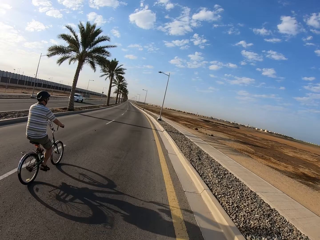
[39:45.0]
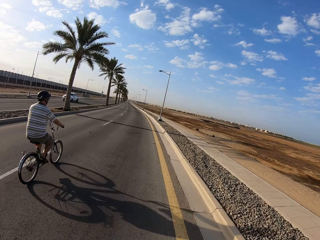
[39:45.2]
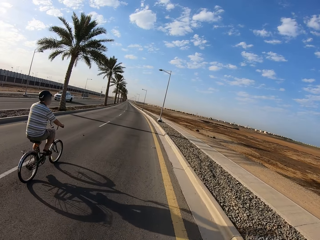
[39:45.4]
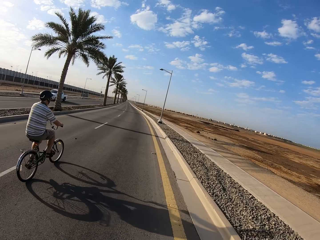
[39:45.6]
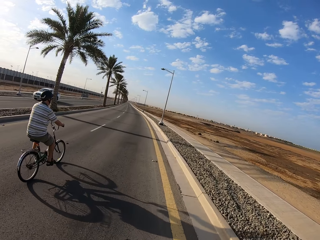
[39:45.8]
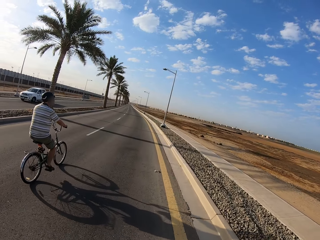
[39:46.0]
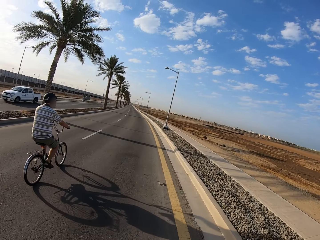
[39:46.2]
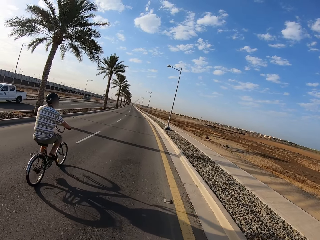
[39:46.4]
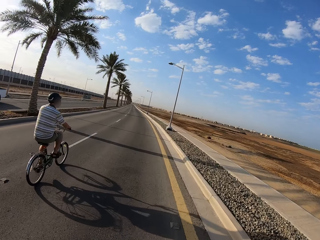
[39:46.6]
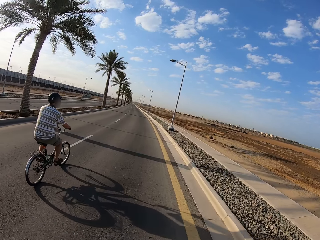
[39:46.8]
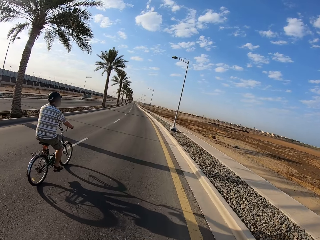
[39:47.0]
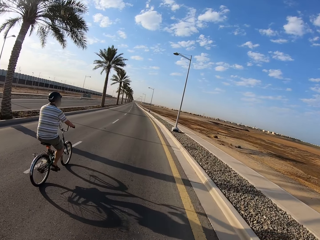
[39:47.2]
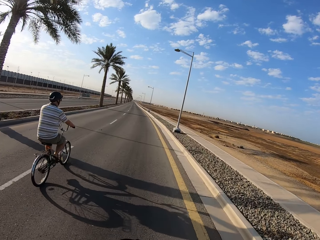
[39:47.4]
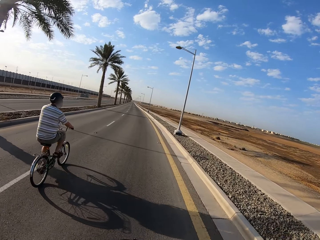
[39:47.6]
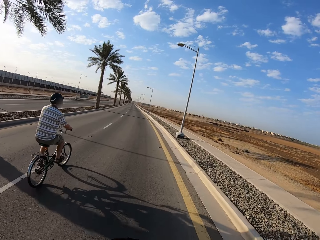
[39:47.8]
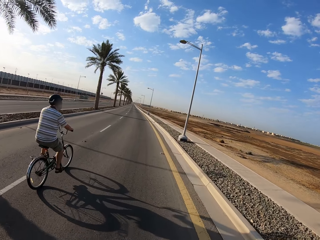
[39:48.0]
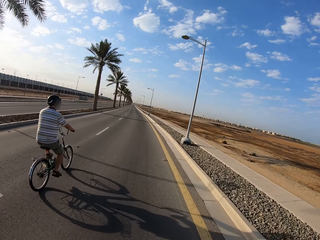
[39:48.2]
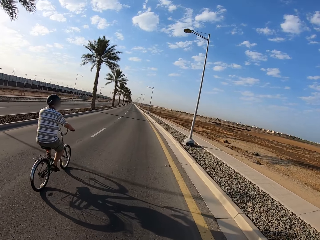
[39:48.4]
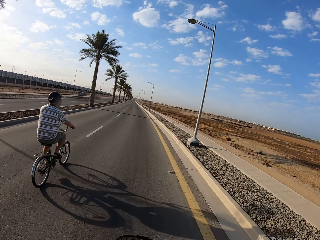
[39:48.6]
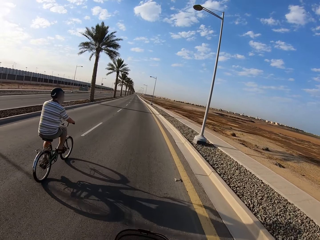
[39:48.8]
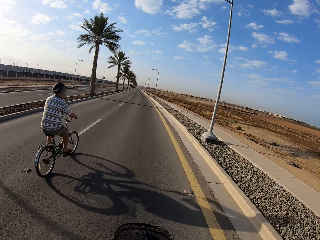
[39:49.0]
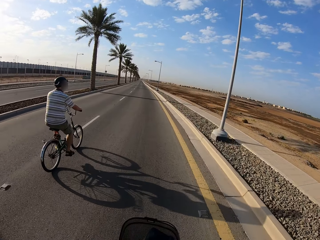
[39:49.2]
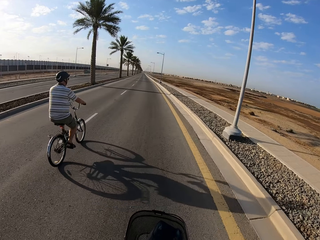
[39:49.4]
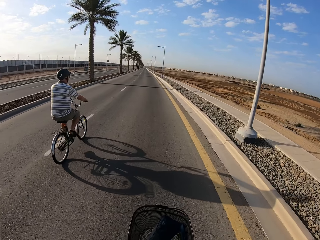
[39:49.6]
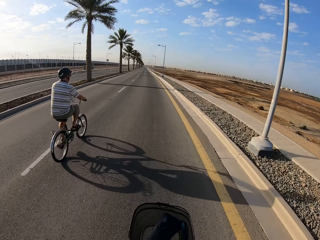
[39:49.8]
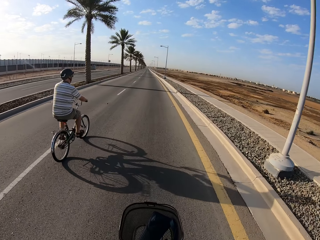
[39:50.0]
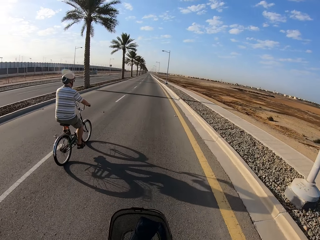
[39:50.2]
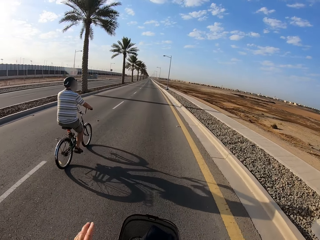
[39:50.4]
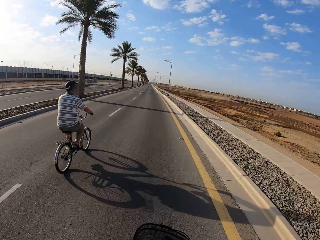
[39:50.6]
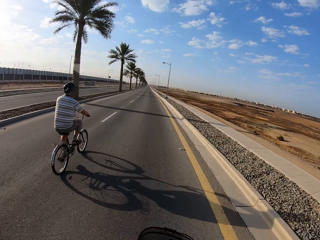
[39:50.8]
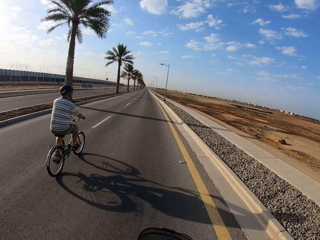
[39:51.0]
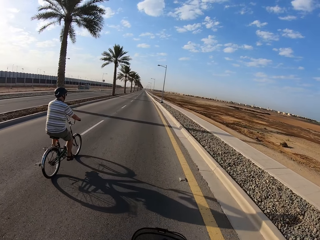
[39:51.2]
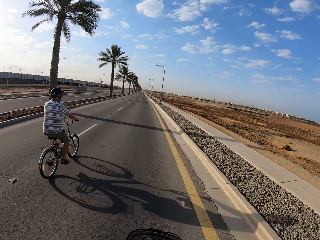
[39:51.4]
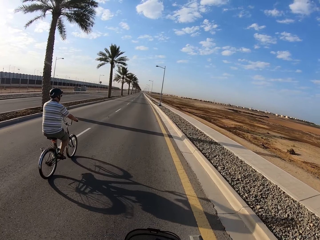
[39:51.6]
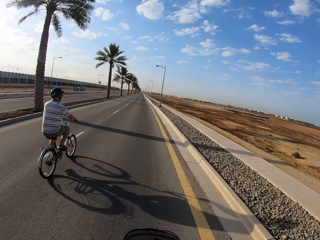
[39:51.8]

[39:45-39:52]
A white car drives past the camera wearer.

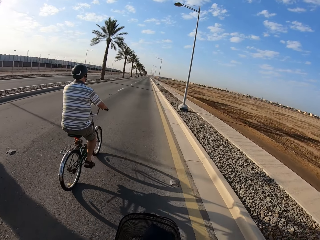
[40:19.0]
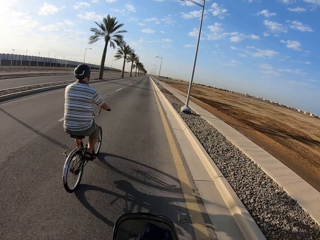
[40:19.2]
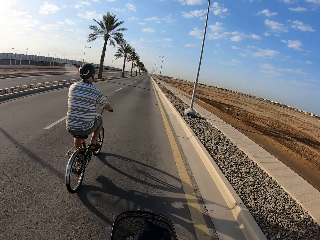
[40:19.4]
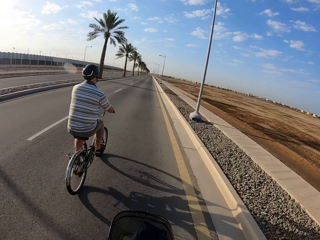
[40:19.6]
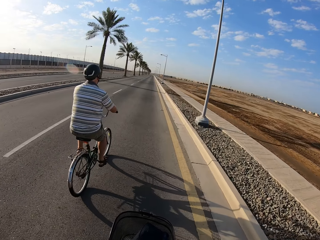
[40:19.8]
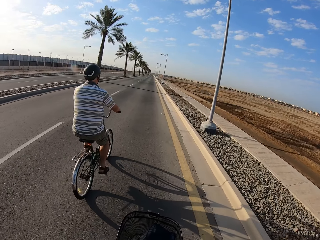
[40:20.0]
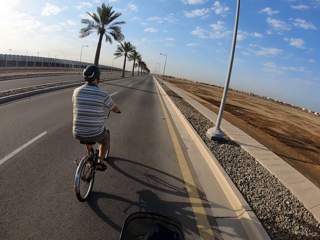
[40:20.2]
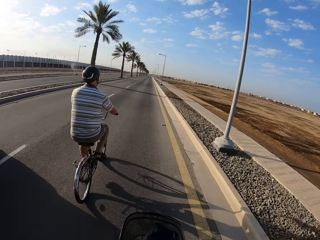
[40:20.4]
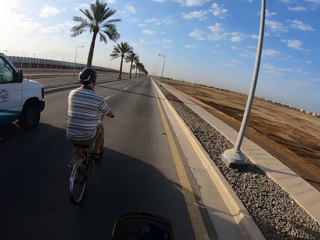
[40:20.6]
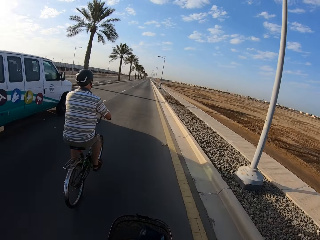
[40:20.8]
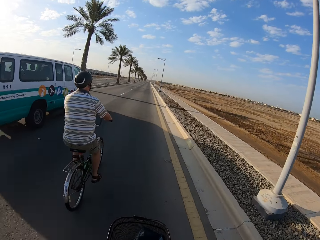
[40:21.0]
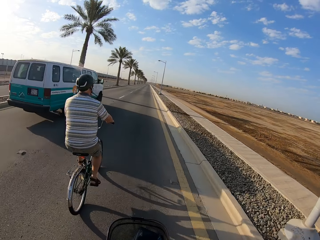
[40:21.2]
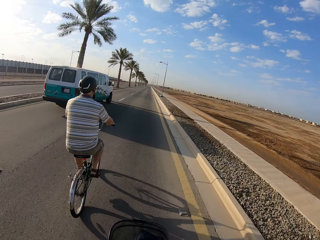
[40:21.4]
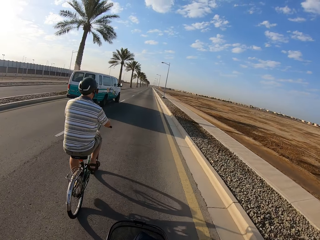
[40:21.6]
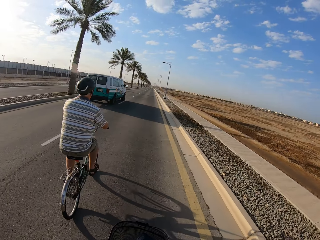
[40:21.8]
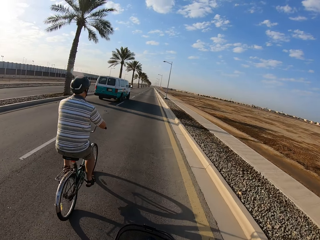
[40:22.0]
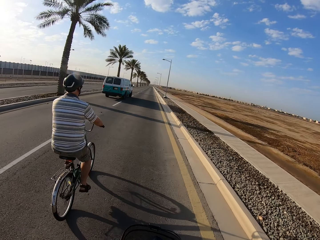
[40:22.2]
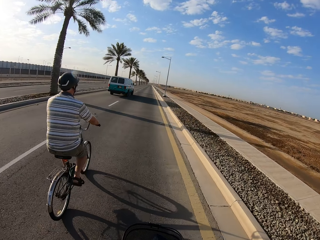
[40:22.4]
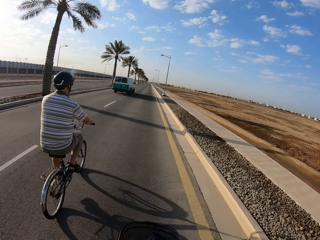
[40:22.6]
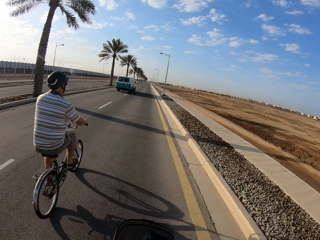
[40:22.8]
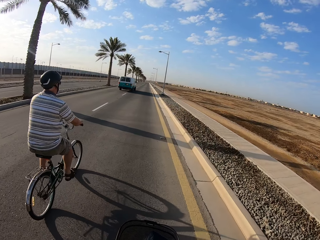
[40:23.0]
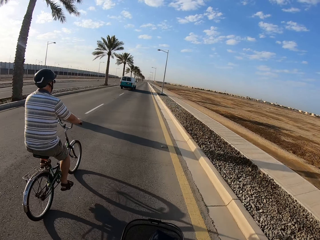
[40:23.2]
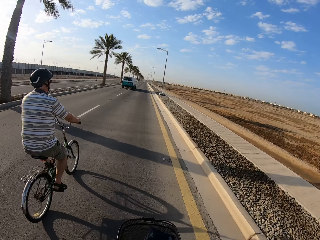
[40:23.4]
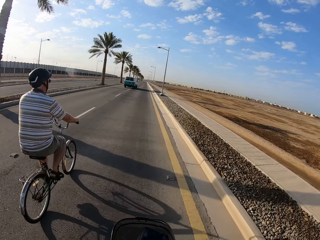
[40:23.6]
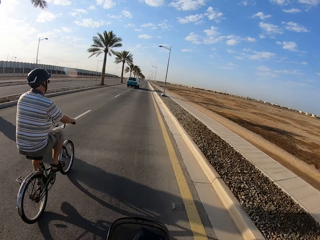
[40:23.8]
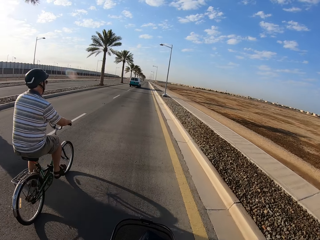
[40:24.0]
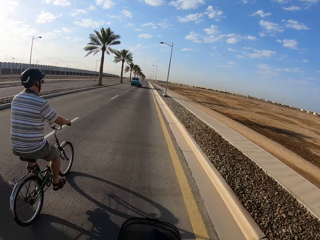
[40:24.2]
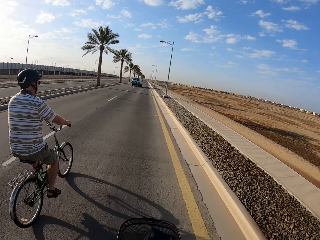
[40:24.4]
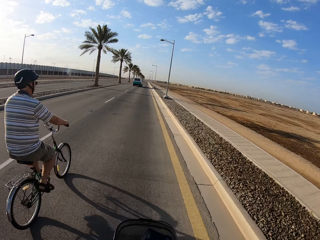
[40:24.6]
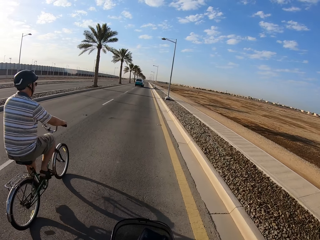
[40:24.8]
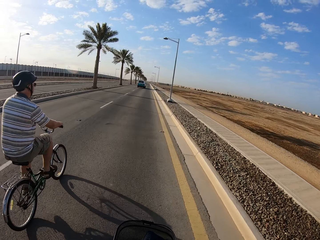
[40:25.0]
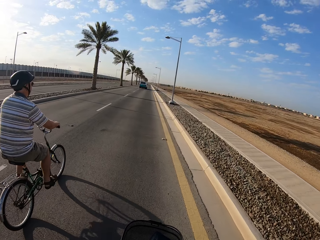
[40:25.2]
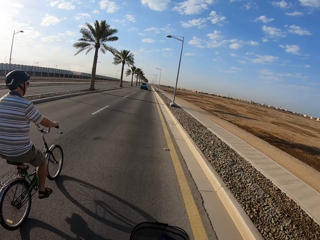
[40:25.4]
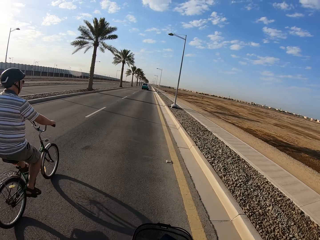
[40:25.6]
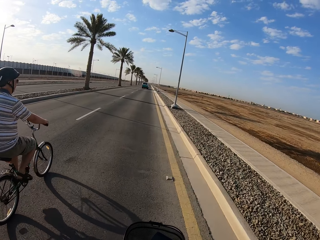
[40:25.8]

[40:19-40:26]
A bus drives past the camera wearer.

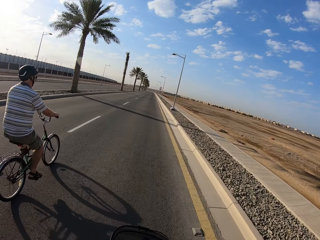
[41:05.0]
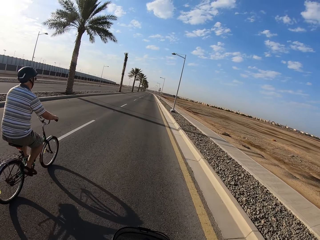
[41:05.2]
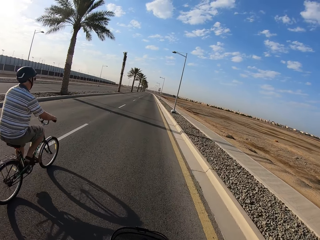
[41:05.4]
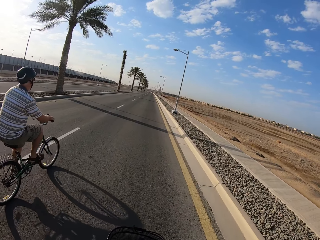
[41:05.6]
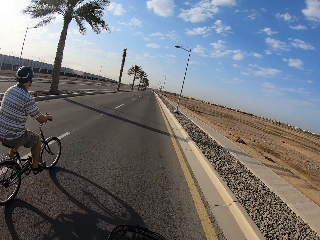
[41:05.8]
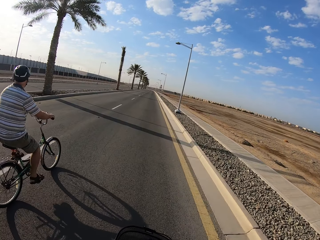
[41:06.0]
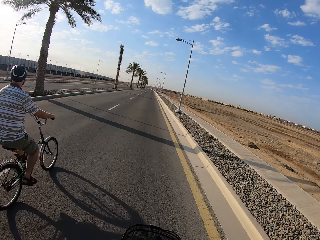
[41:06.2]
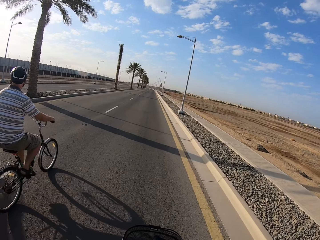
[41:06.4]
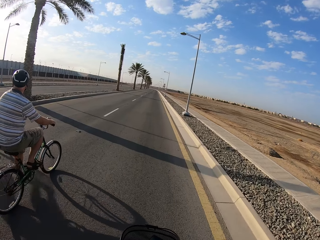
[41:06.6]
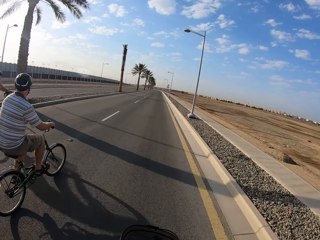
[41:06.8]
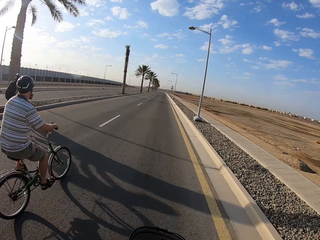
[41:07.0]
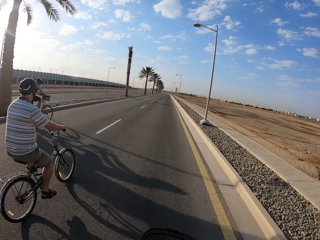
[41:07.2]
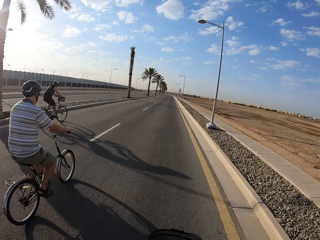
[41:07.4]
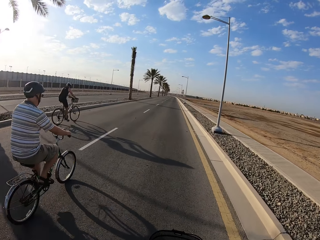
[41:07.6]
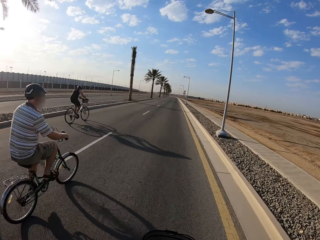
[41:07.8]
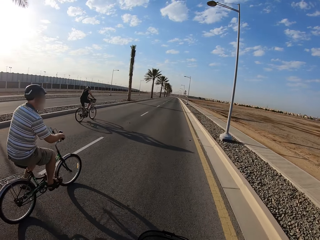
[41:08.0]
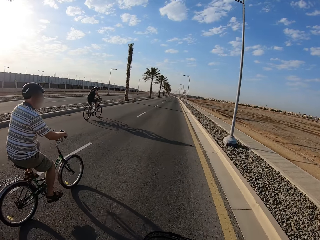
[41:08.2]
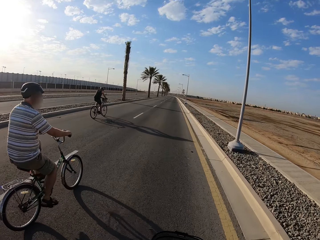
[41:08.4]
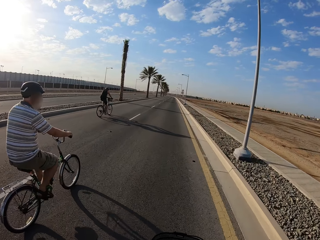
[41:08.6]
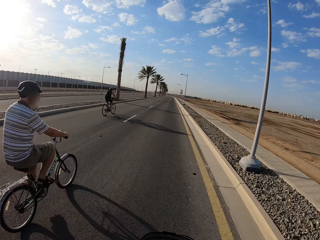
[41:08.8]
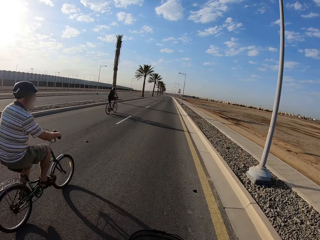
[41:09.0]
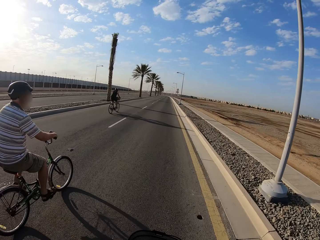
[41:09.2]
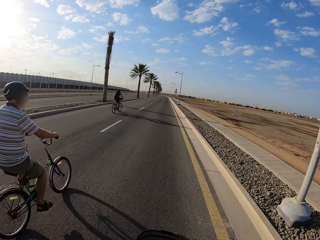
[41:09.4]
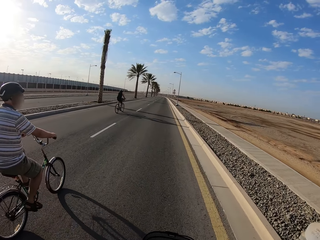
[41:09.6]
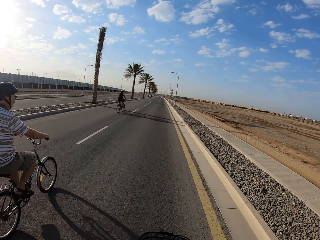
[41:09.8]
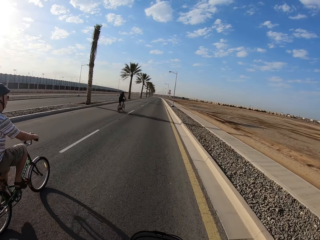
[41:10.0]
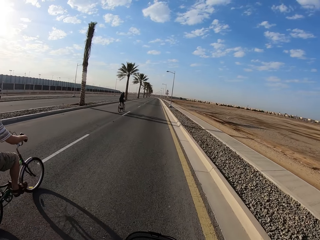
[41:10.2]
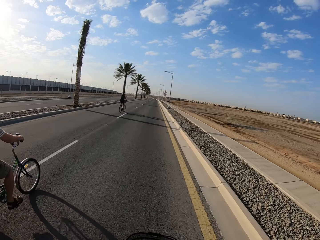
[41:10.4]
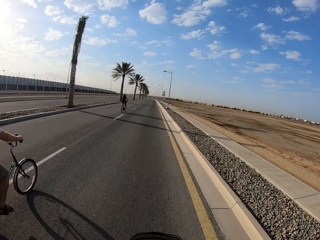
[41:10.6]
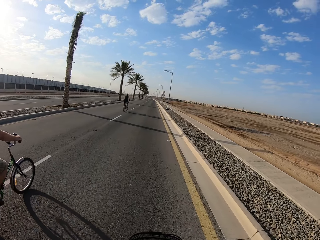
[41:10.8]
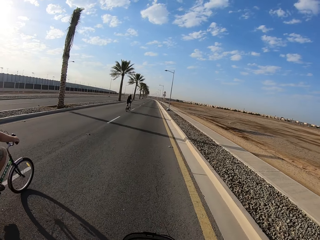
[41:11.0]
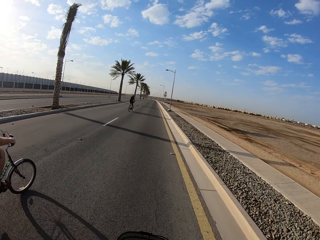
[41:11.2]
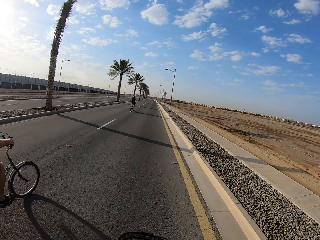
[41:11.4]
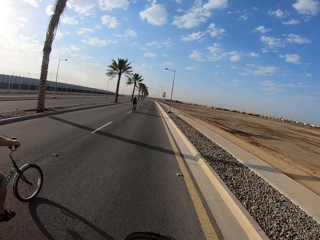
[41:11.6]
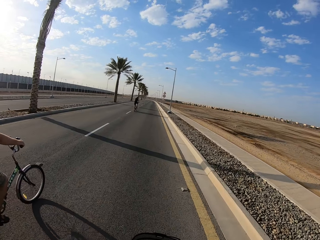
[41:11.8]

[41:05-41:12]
A cyclist cycles a bicycle away from the camera wearer on the road.
